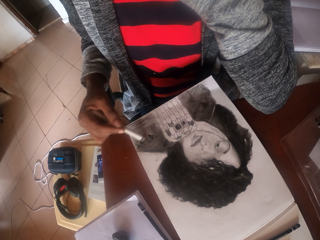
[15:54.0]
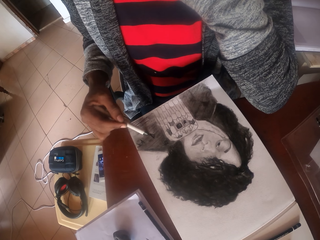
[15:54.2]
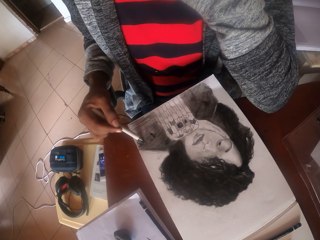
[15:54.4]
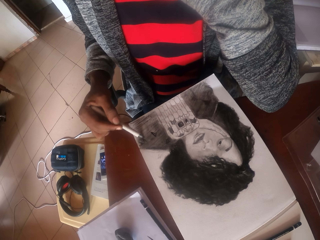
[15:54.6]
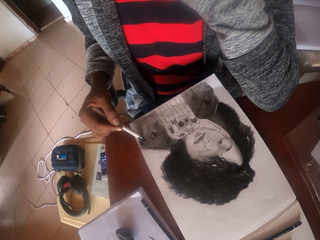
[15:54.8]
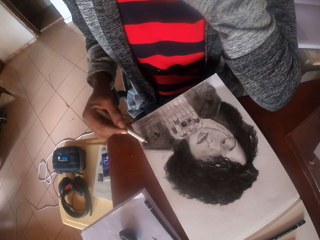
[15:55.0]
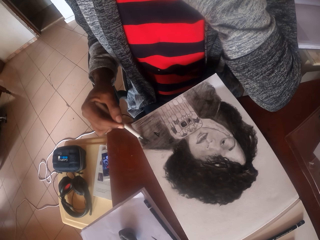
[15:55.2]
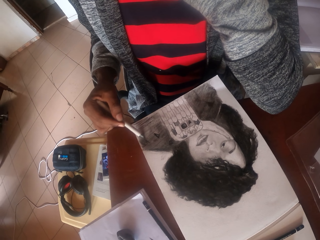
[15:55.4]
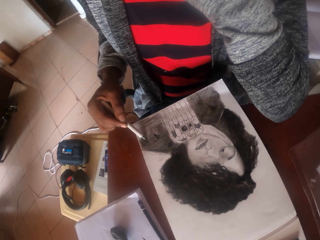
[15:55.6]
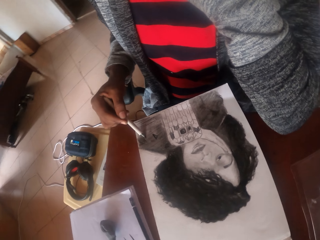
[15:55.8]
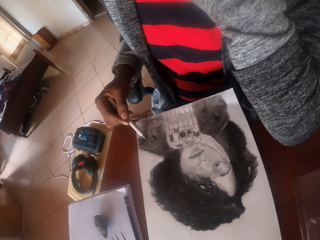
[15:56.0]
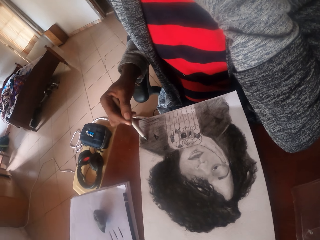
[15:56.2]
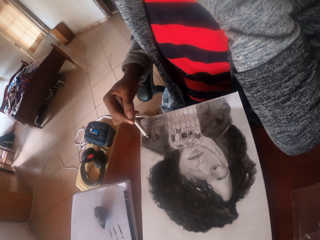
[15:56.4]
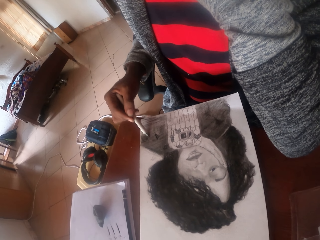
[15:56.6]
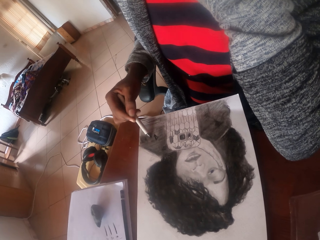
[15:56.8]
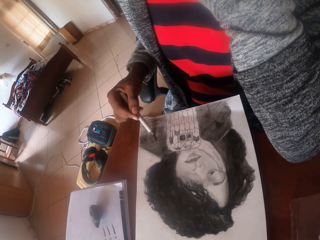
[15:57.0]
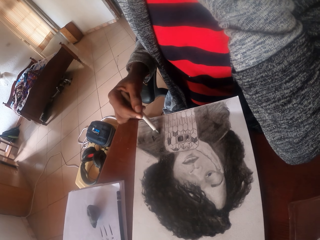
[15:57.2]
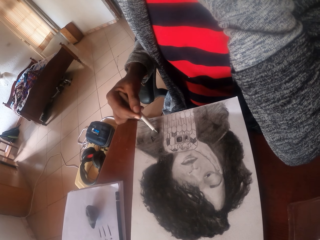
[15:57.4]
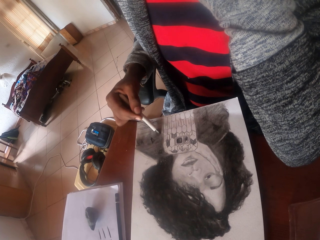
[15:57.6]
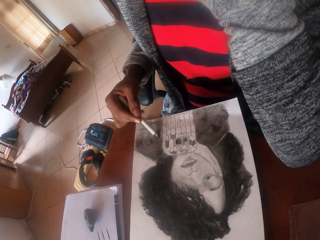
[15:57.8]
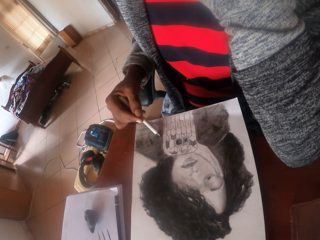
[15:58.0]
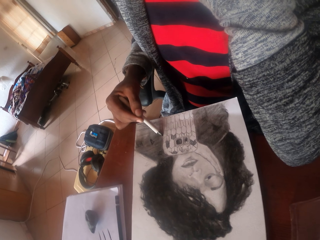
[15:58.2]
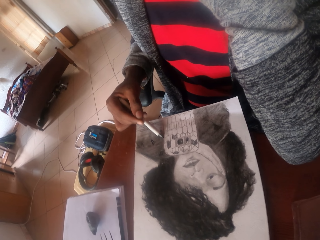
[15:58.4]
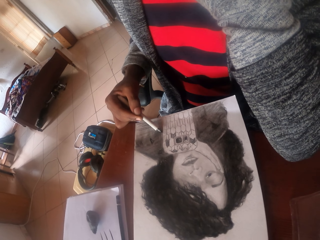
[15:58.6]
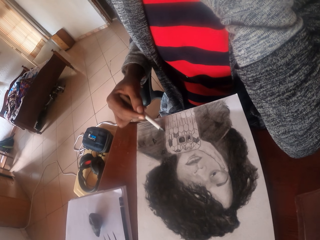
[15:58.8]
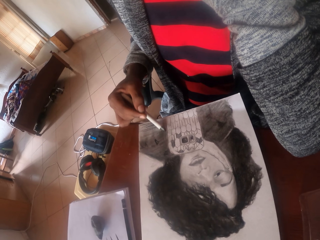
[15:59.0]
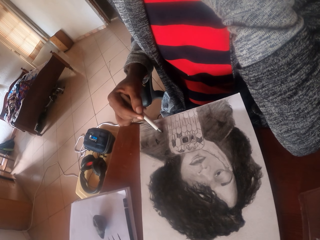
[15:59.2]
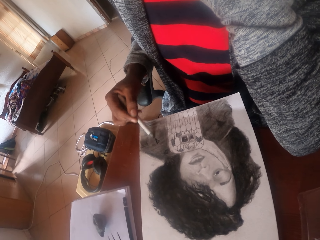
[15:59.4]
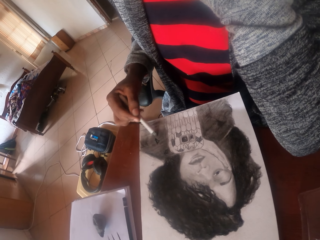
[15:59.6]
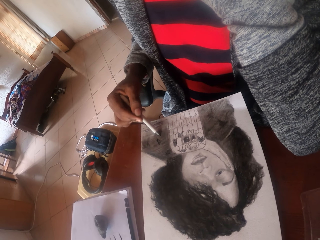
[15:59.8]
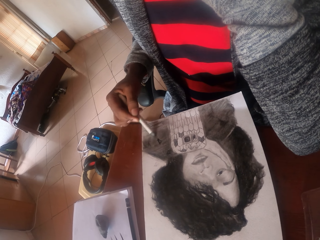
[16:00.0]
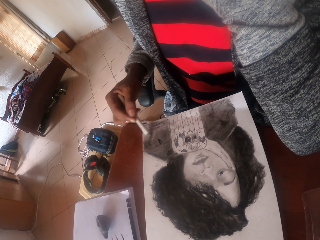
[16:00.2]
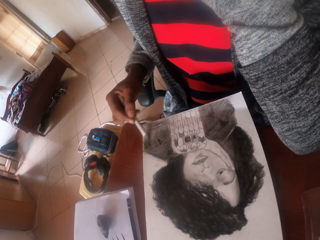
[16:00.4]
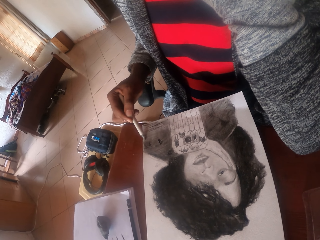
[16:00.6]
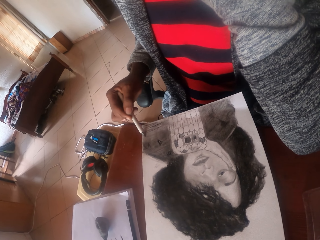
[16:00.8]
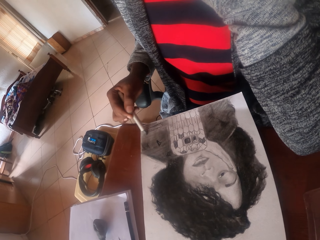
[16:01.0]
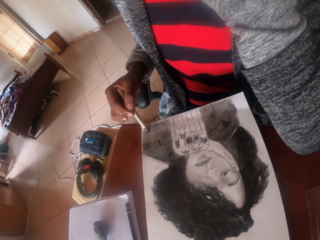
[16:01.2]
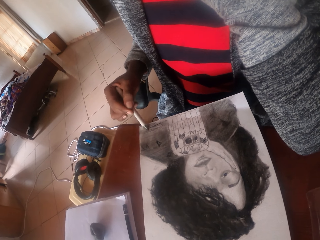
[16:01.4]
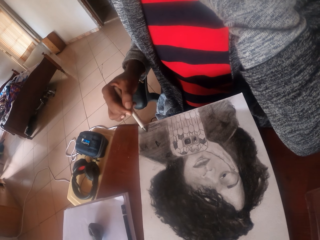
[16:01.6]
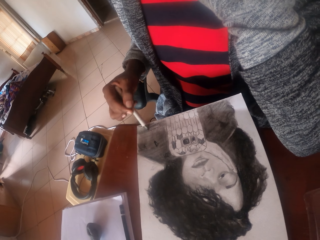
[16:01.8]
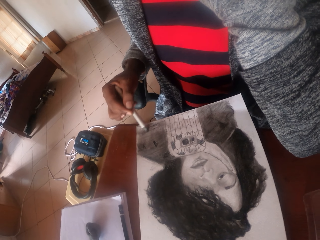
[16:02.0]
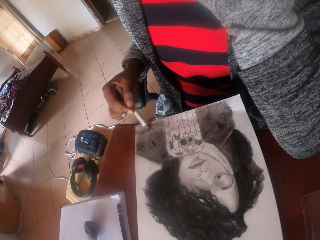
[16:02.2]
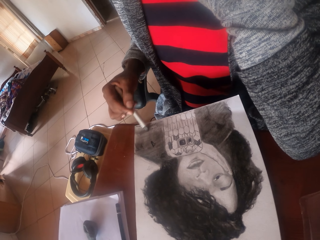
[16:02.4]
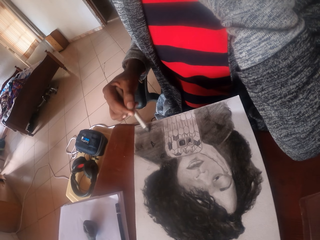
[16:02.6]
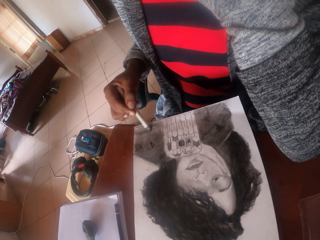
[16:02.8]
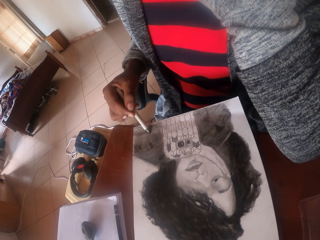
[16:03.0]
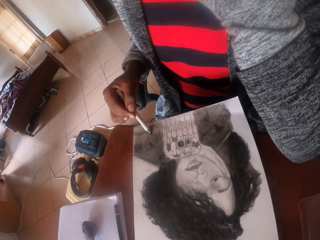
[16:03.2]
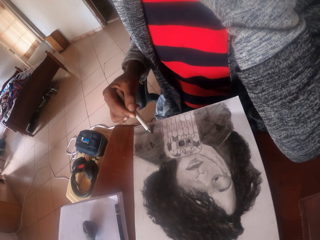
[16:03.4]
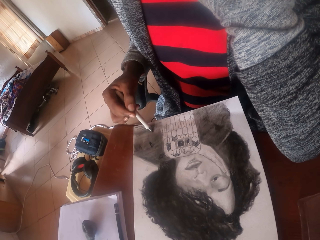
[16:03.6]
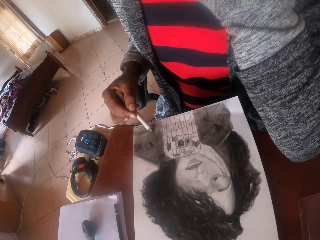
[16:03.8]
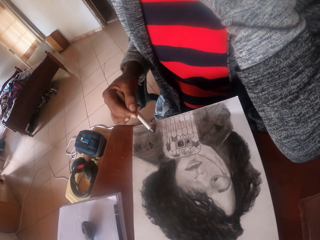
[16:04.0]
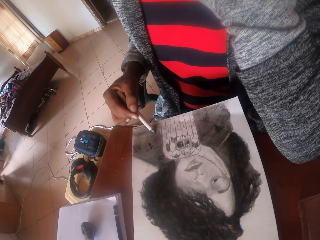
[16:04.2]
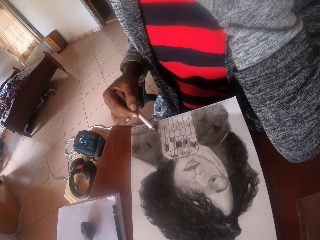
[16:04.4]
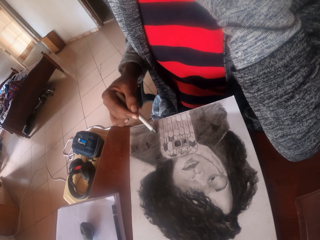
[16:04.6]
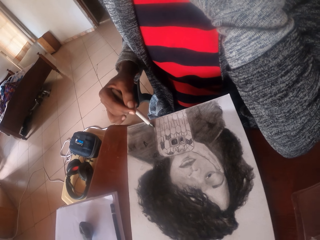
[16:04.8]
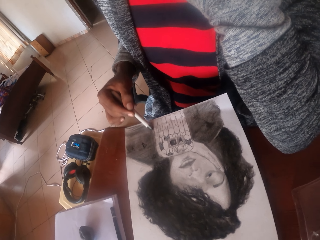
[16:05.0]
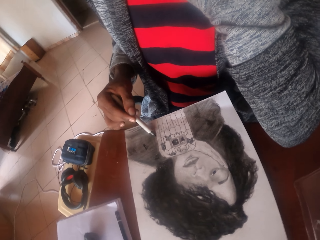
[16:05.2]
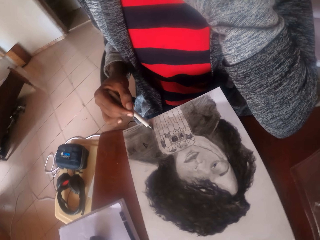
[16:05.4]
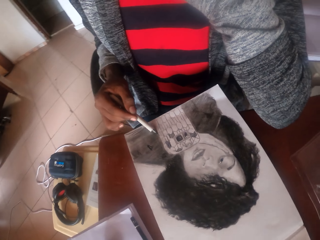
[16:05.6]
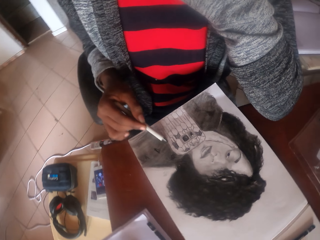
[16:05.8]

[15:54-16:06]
The camera wearer raises their hand up. They write on the paper.

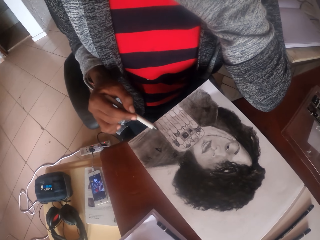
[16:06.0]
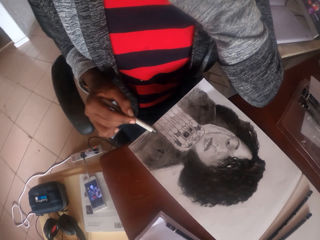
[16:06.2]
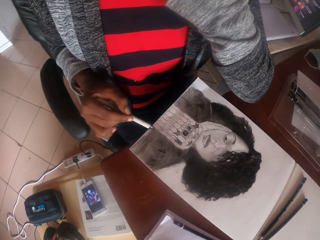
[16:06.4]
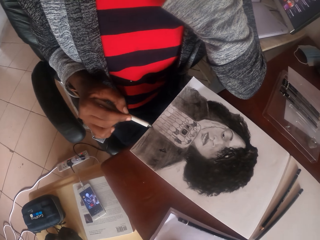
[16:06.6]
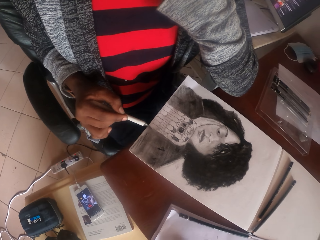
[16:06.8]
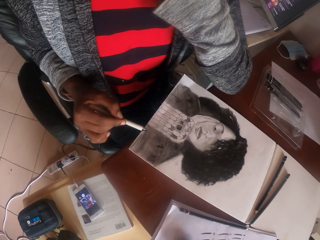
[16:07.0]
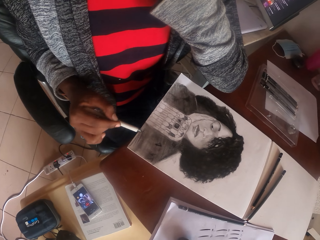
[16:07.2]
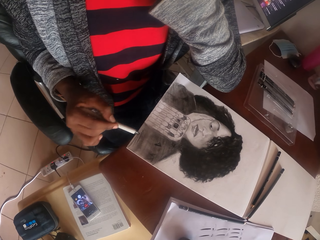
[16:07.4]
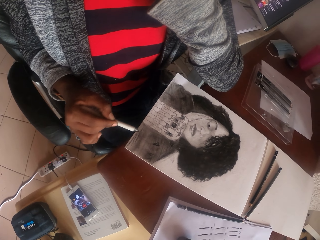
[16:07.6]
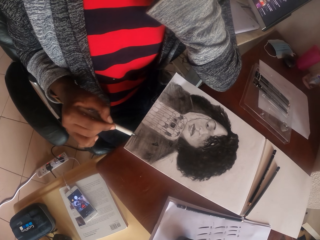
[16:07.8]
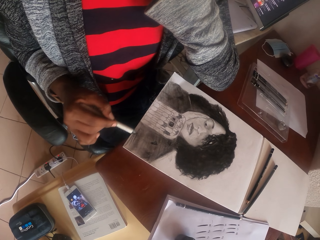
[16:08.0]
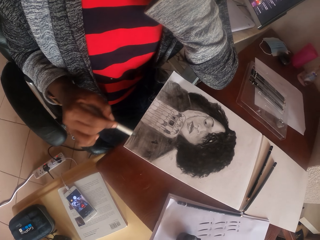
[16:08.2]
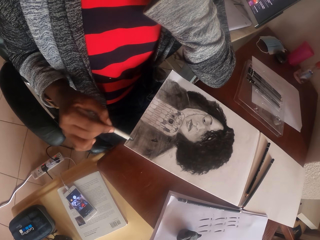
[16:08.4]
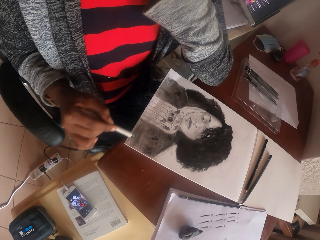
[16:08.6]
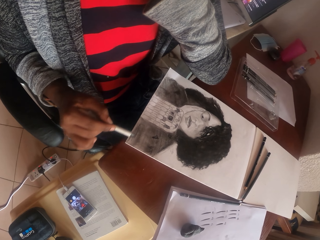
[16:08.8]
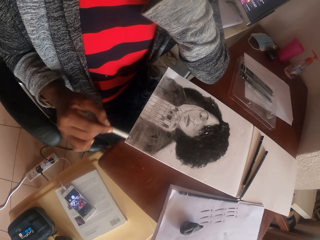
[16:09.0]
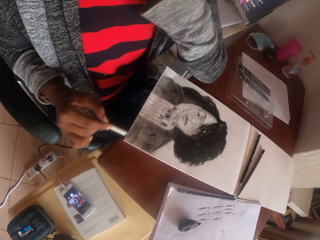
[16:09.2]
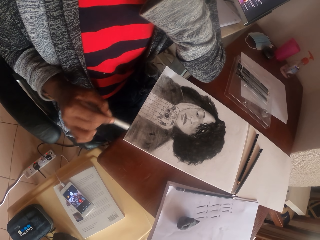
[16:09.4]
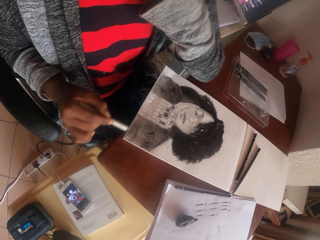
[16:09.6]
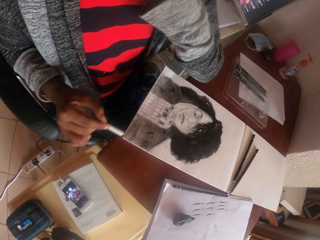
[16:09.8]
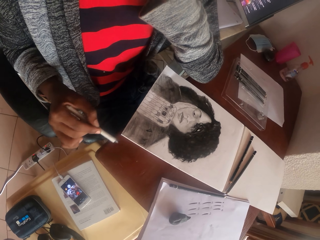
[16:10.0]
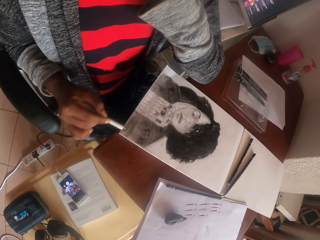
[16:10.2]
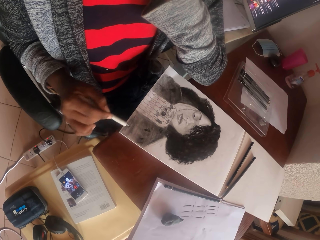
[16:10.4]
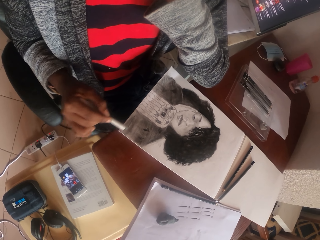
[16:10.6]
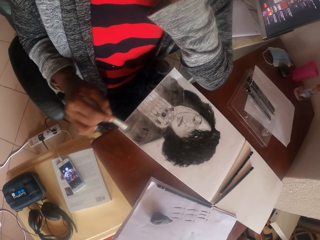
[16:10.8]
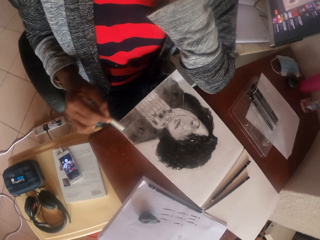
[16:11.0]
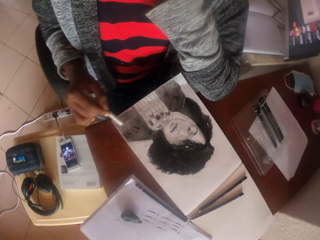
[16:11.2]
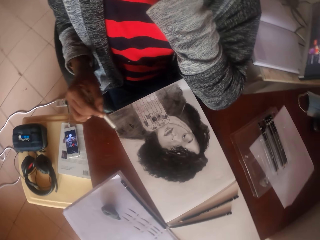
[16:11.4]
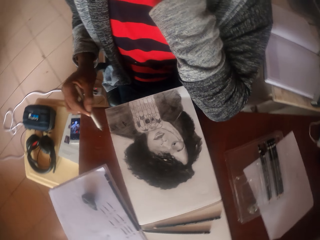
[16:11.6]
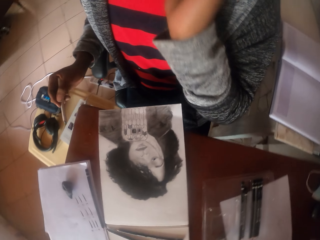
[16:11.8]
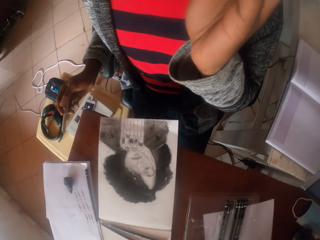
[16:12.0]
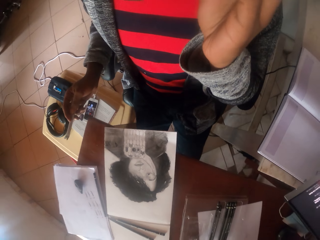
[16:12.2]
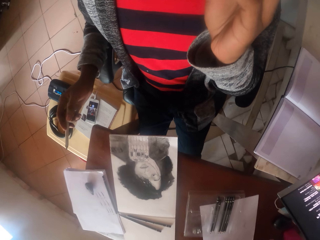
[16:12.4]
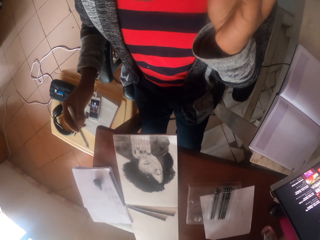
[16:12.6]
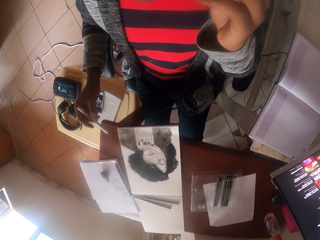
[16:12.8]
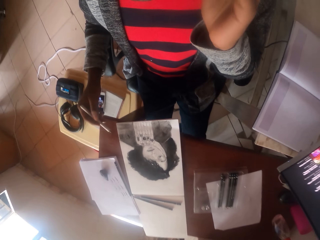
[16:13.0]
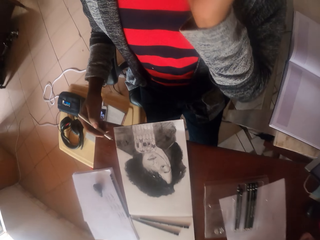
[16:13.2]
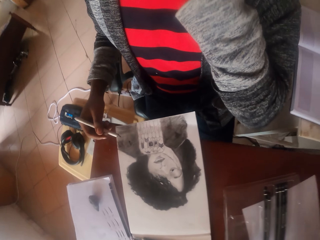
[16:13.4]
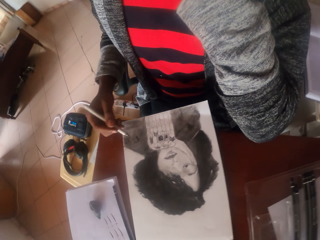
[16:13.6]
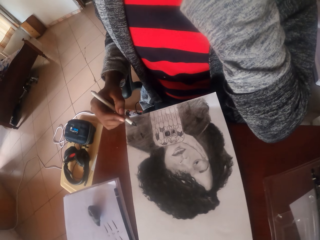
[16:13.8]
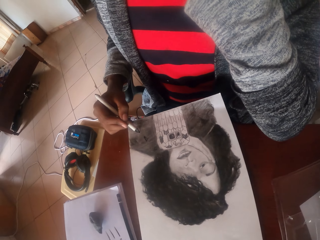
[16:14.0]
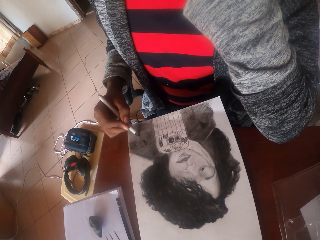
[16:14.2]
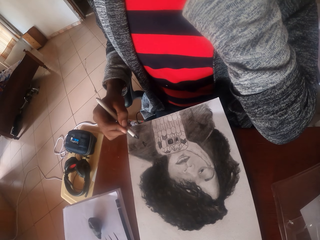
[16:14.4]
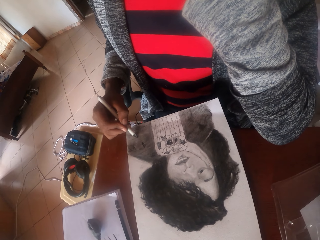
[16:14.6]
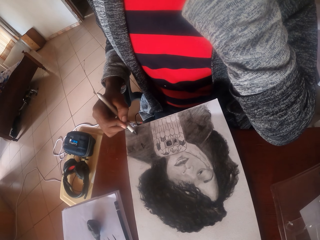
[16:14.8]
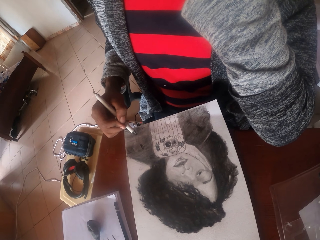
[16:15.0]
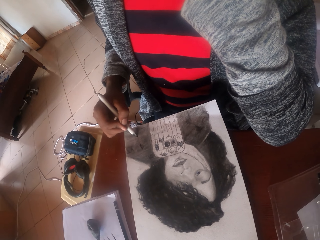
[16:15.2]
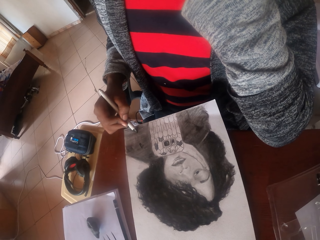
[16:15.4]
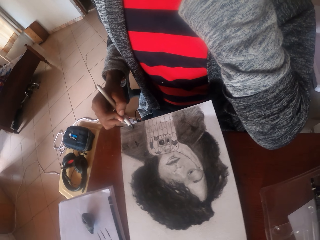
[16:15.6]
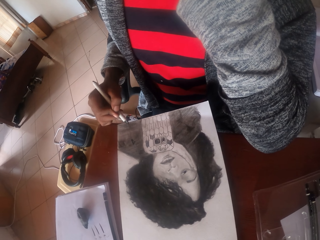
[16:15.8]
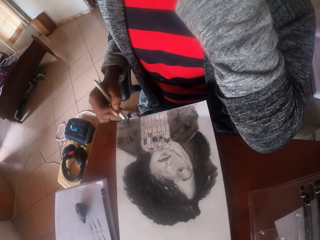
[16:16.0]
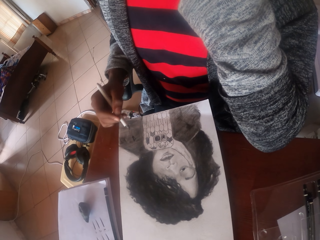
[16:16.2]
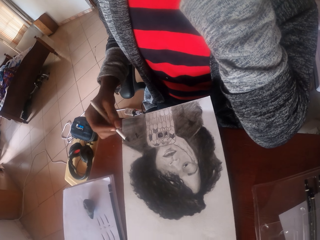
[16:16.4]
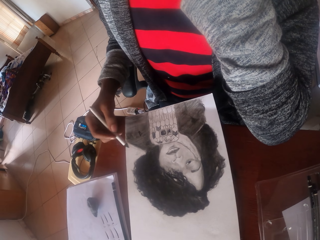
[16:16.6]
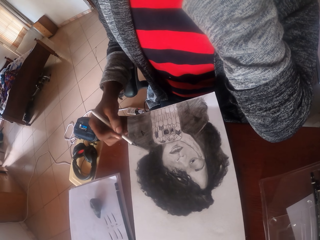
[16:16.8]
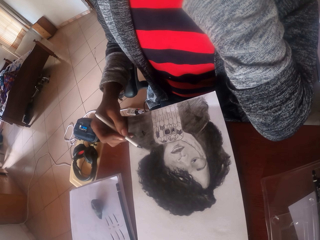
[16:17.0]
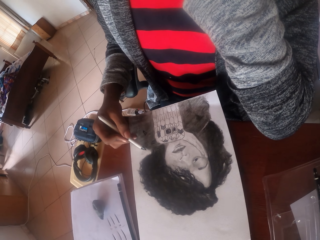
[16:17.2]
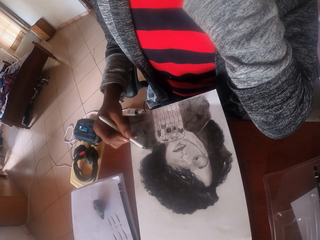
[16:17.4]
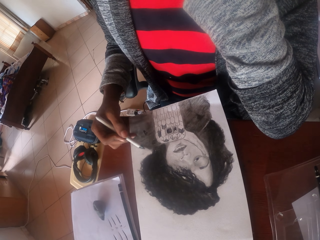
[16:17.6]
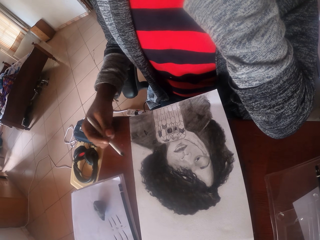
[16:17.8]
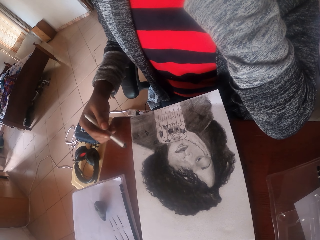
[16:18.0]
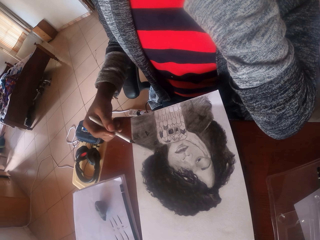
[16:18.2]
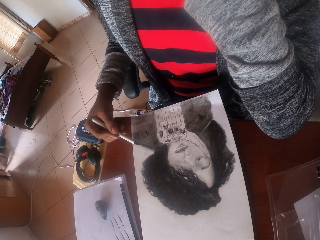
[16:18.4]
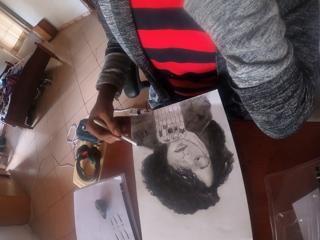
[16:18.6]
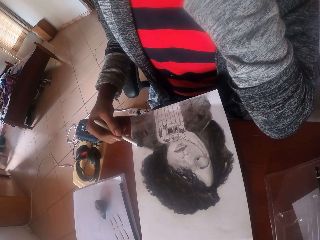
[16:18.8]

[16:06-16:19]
The camera wearer stares at the drawing. They color the drawing.
